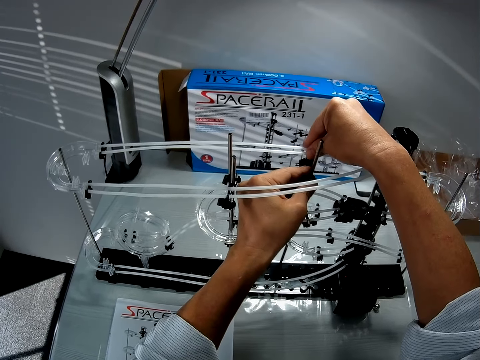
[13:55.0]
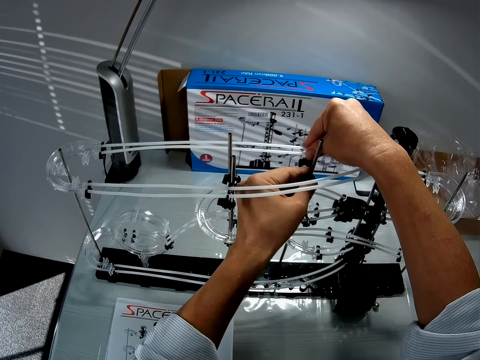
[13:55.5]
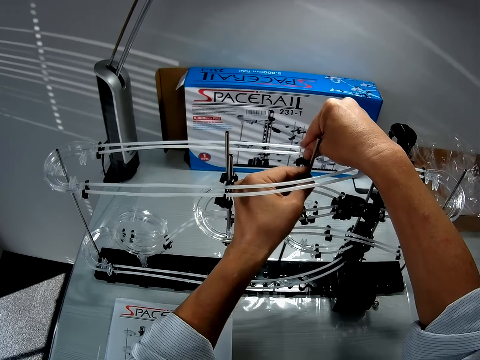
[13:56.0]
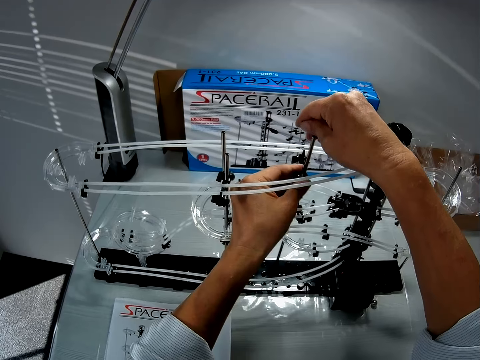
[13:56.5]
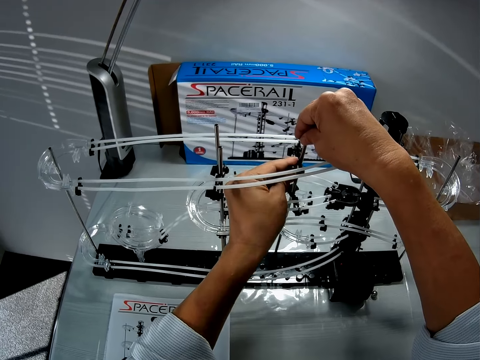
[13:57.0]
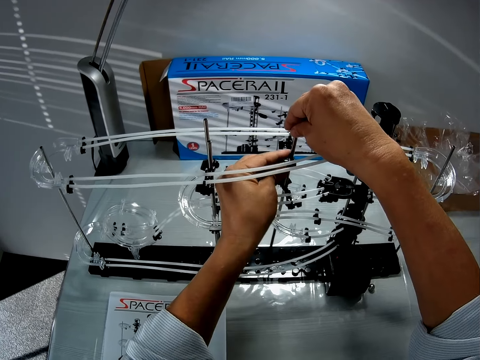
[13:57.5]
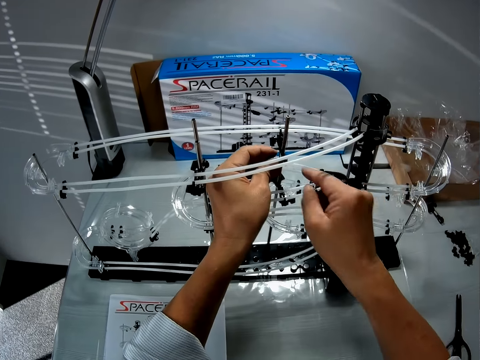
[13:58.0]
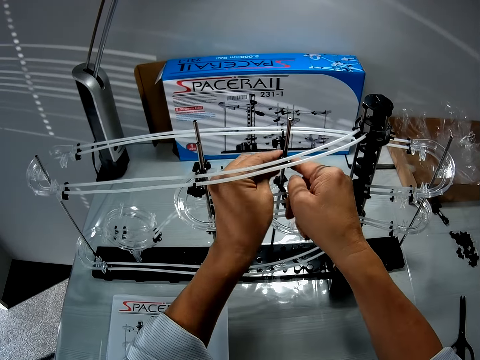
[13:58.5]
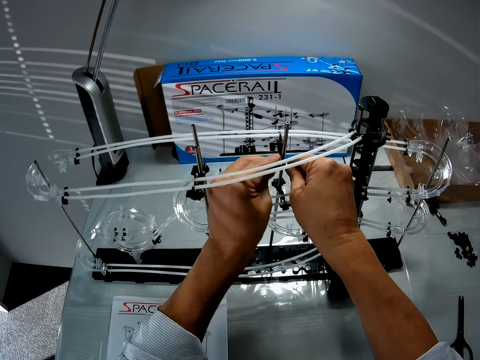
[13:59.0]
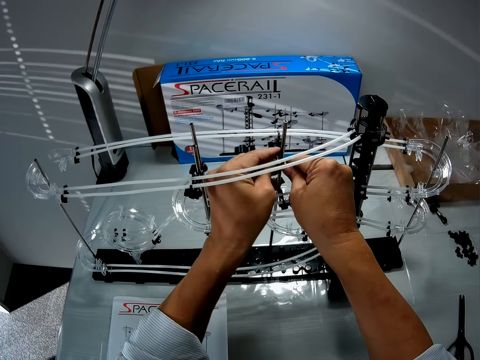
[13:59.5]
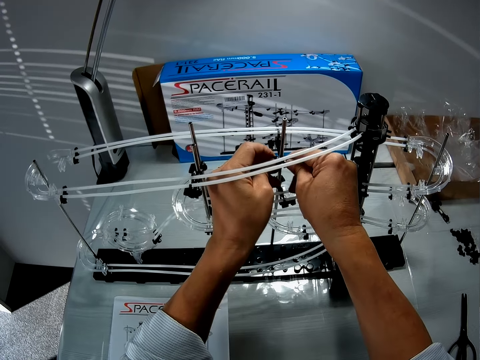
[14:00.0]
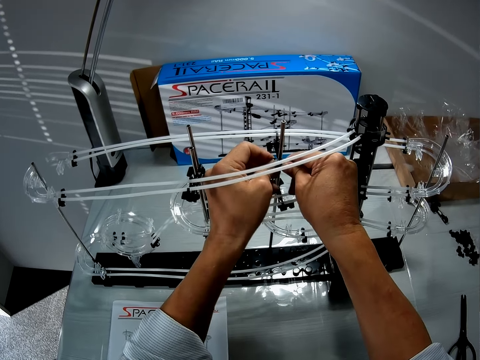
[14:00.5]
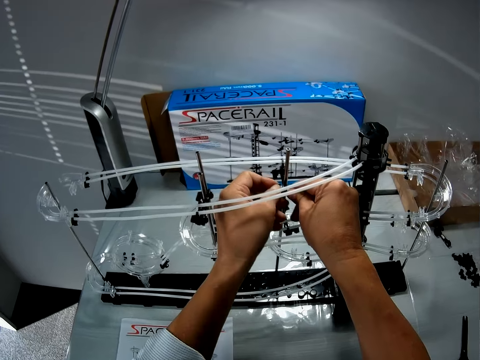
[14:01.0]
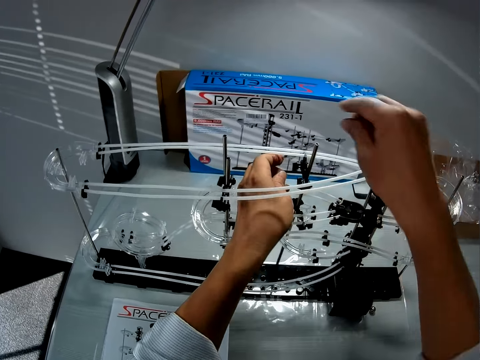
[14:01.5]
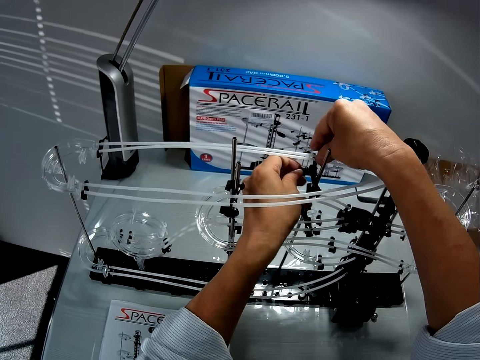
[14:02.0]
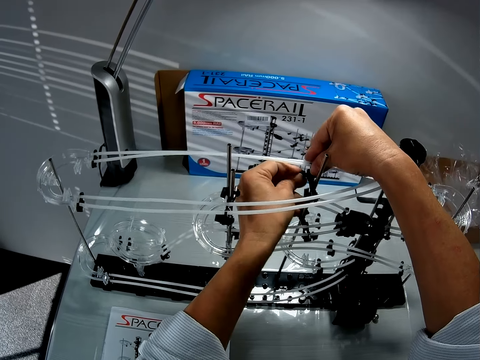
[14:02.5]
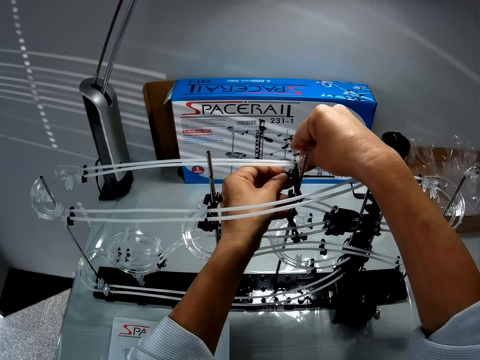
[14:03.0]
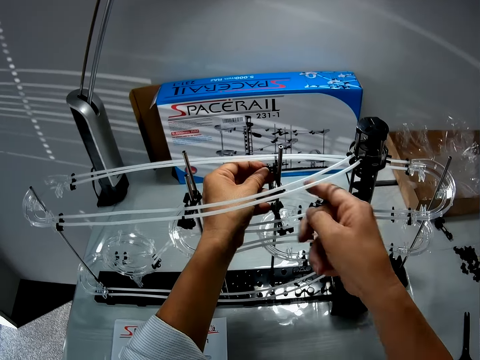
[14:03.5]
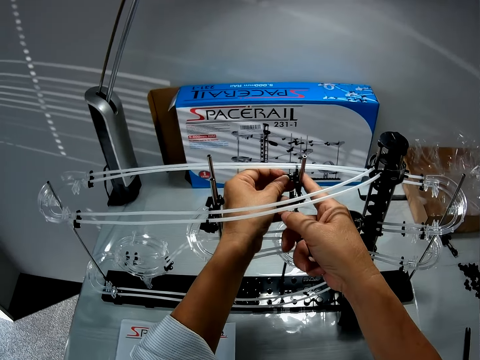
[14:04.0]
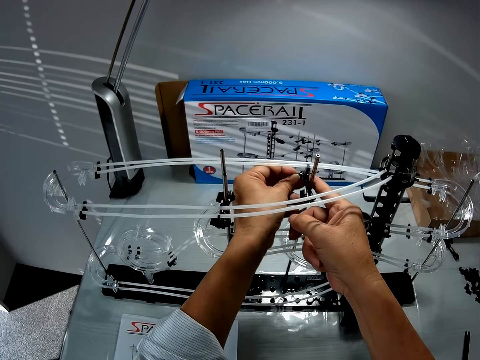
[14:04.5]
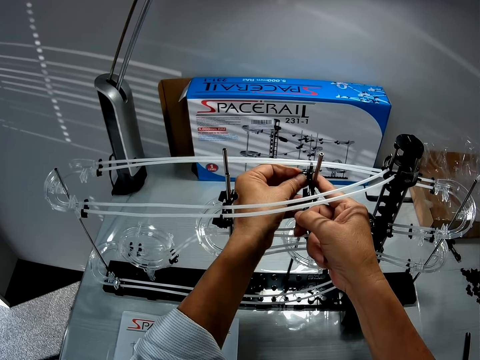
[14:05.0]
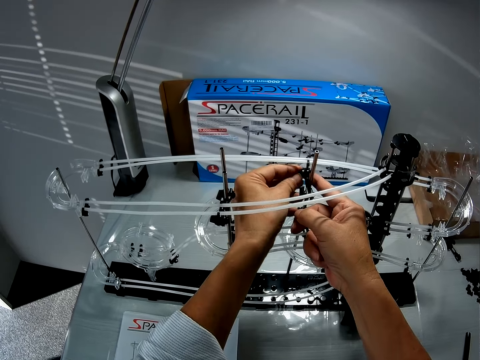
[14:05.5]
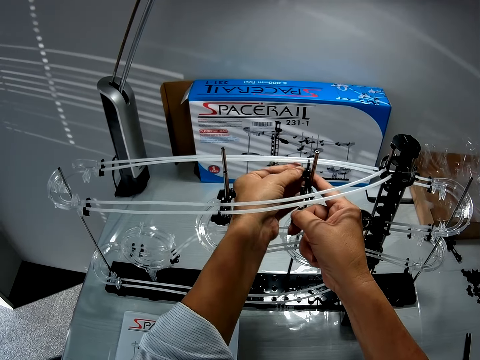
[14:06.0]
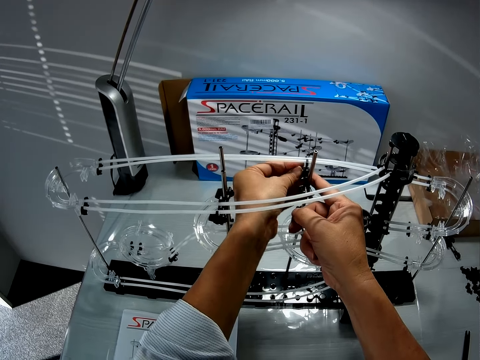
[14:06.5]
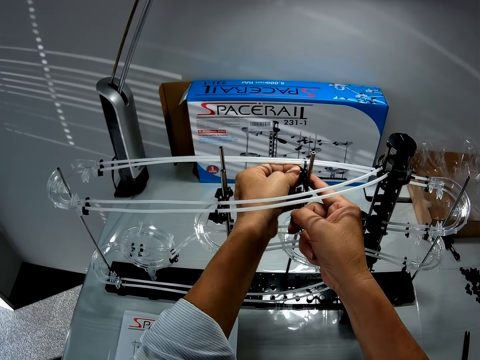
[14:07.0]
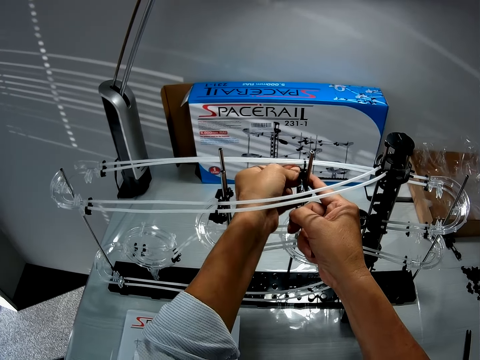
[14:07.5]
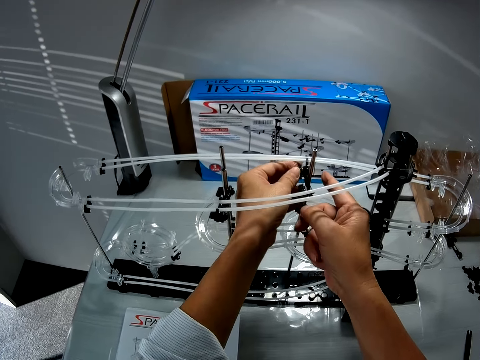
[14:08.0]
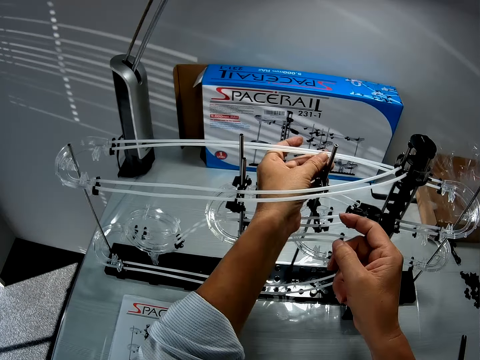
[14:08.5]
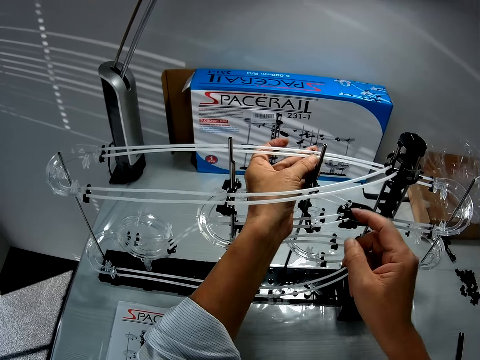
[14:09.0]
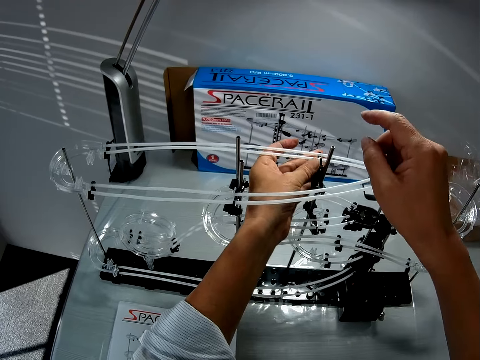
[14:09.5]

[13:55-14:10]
The camera wearer adjusts the arm wrench. They adjust the see saw part and tighten the see saw part. They fasten the arm wrench.

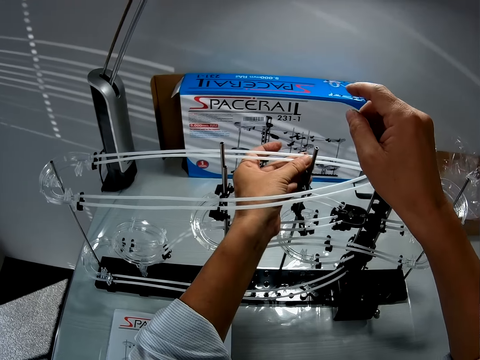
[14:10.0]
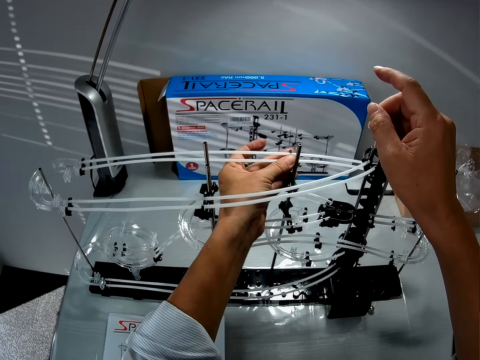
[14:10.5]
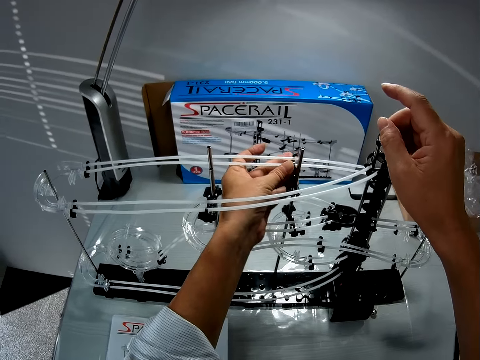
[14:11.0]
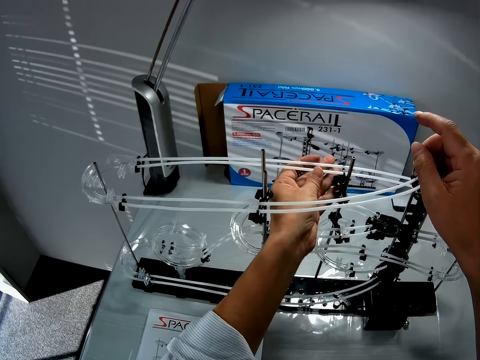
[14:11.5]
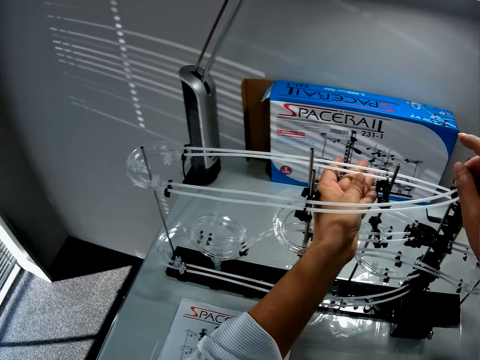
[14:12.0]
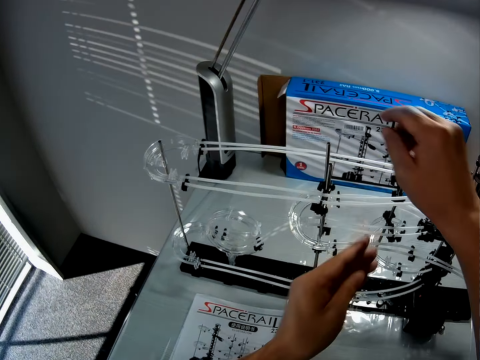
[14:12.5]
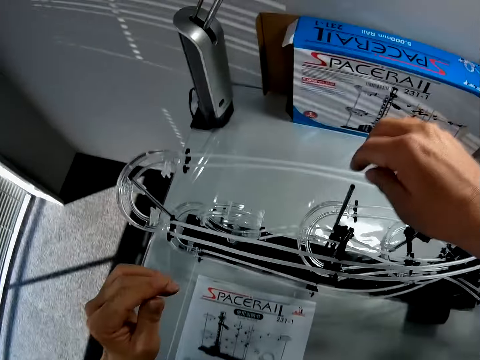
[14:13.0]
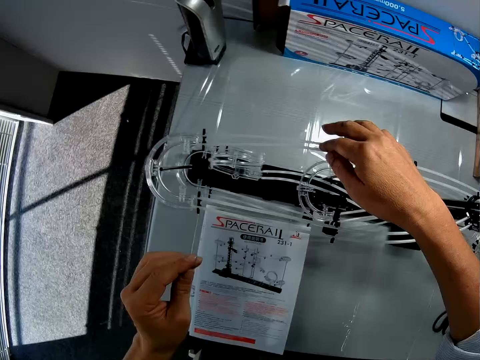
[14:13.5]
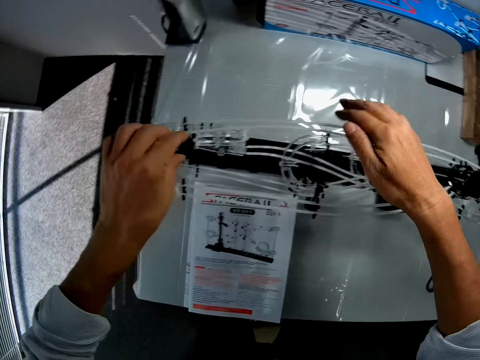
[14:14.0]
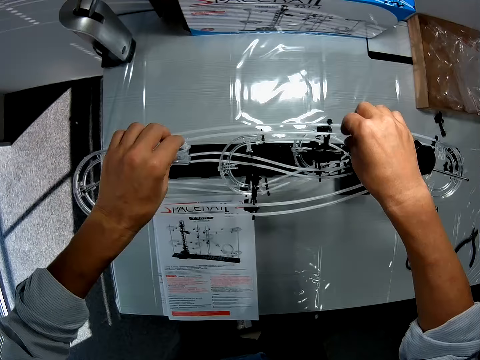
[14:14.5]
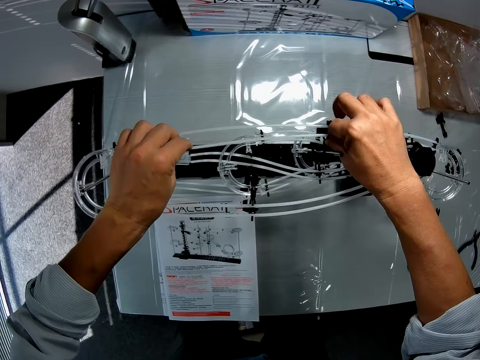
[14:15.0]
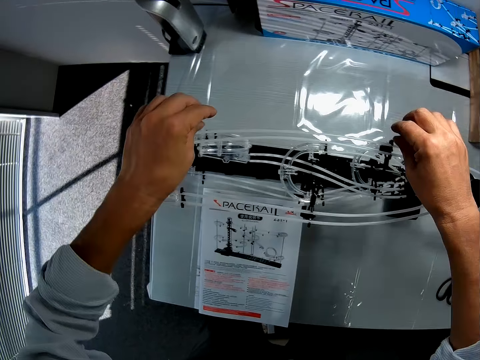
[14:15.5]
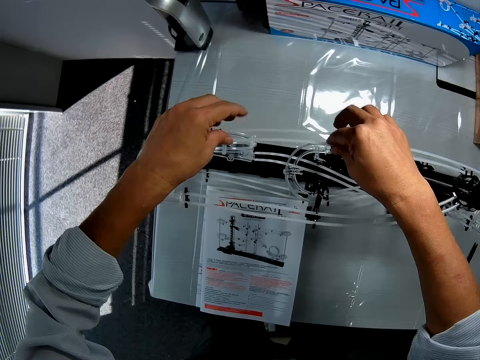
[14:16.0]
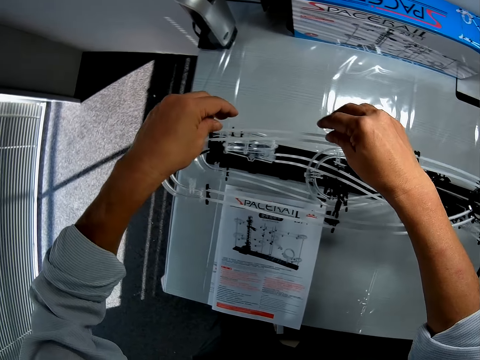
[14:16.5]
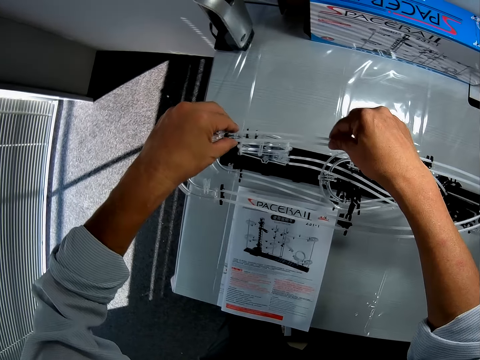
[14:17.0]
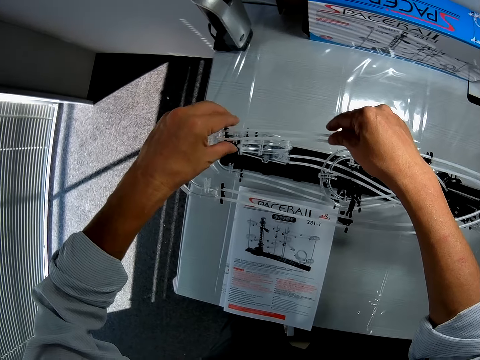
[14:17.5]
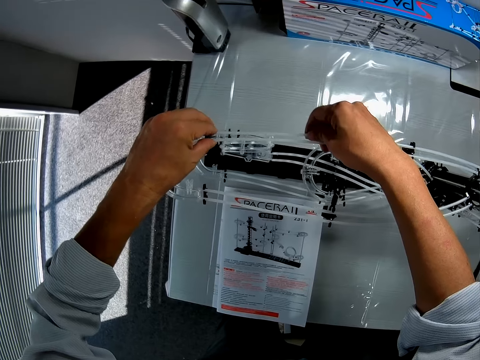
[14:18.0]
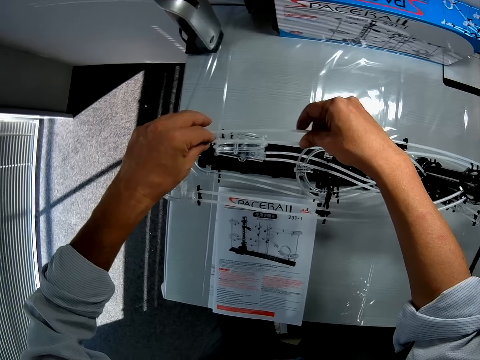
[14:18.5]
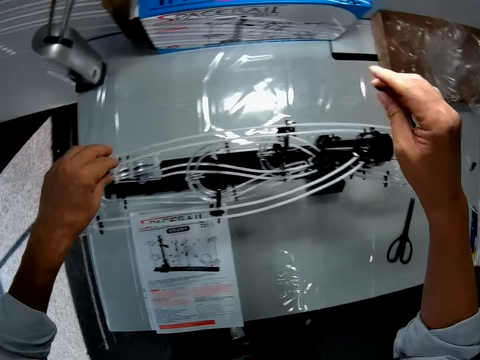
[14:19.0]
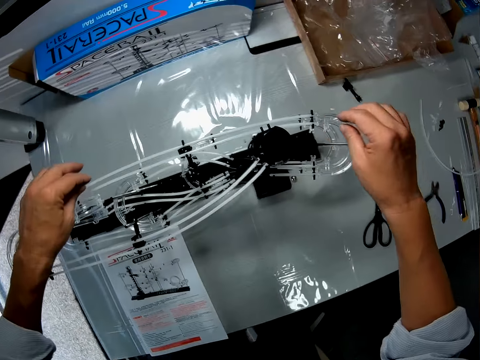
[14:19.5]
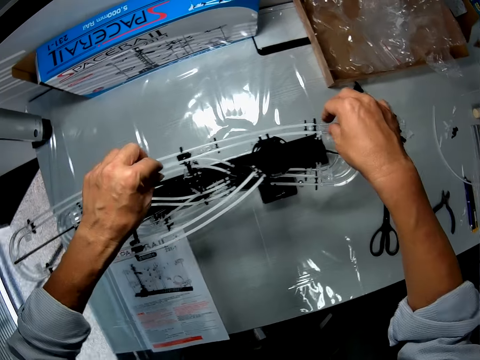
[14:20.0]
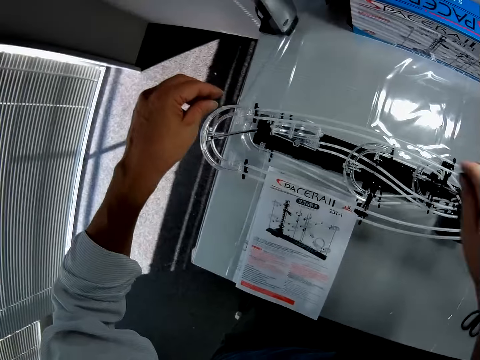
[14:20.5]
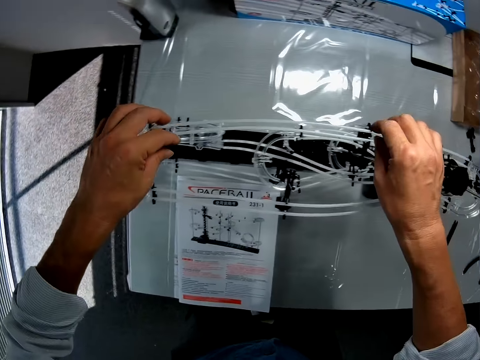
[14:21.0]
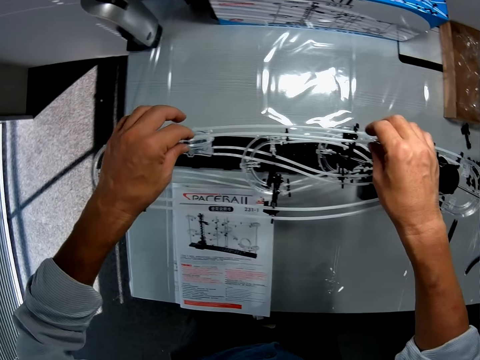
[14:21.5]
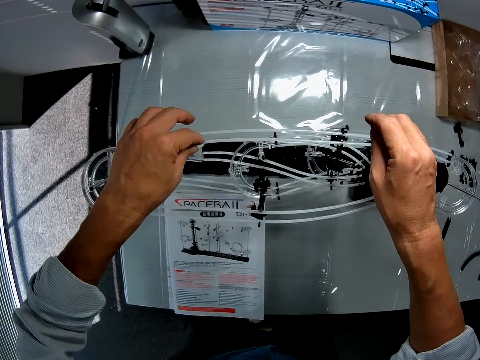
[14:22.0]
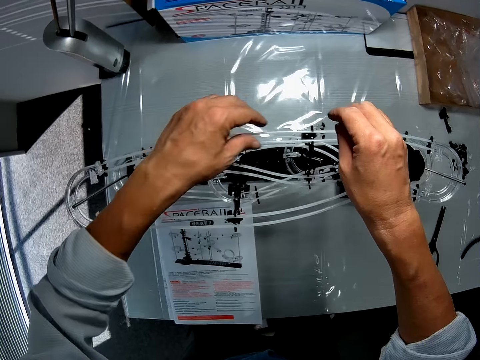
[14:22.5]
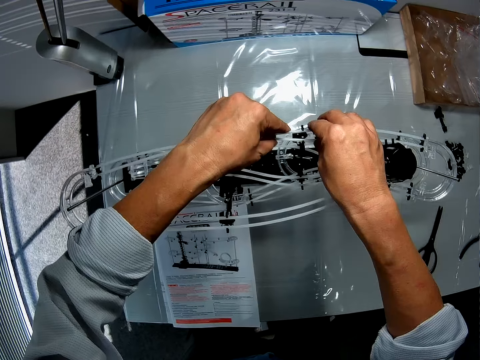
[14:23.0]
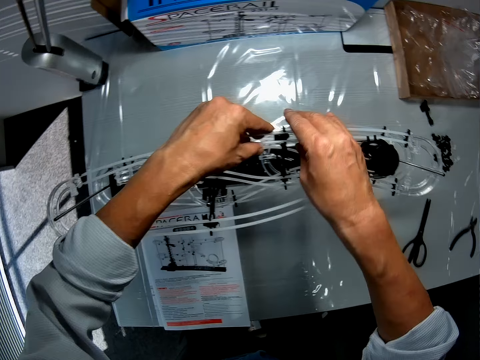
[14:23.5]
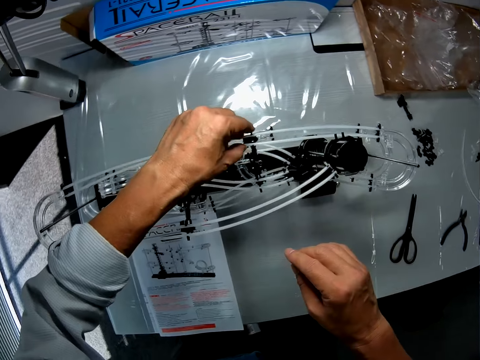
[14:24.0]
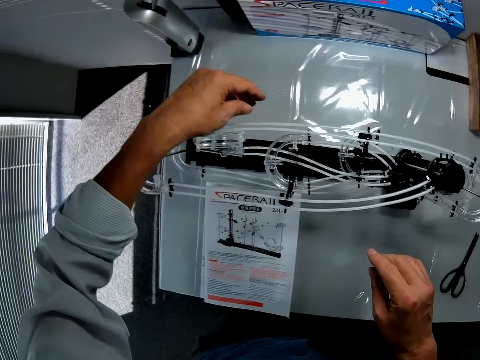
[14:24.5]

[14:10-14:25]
The camera wearer touches the standard rails. They adjust the standard rails.
